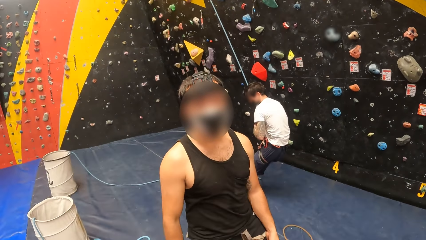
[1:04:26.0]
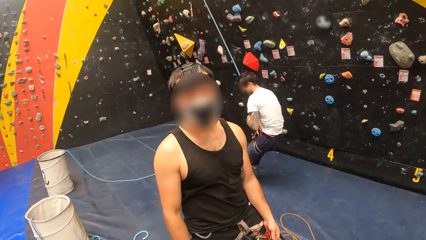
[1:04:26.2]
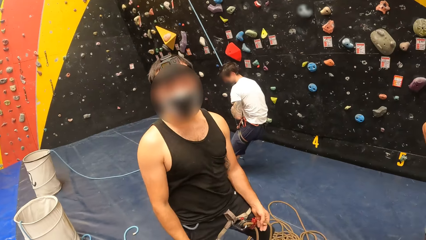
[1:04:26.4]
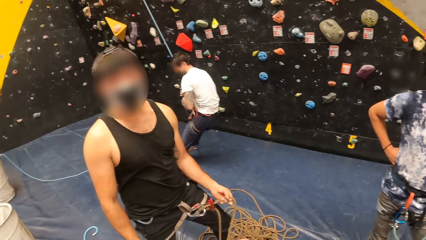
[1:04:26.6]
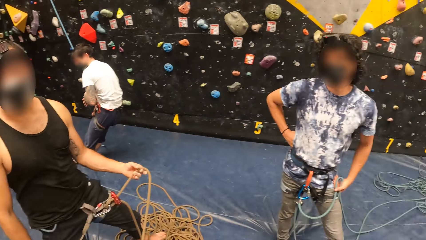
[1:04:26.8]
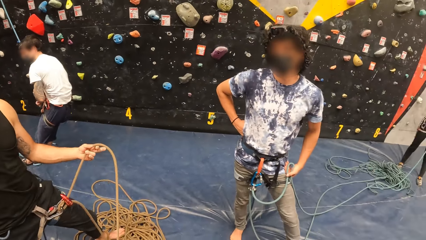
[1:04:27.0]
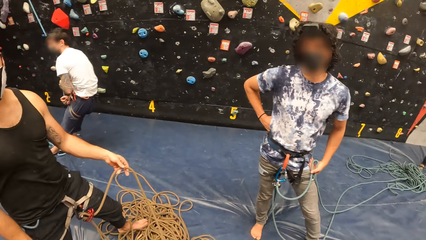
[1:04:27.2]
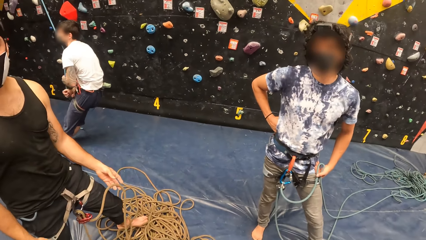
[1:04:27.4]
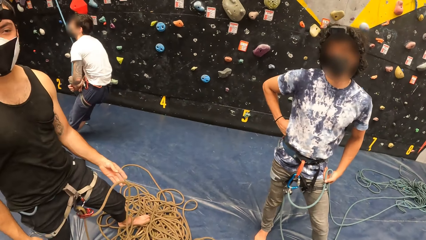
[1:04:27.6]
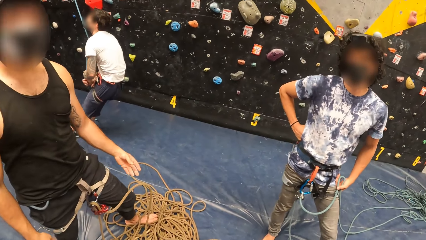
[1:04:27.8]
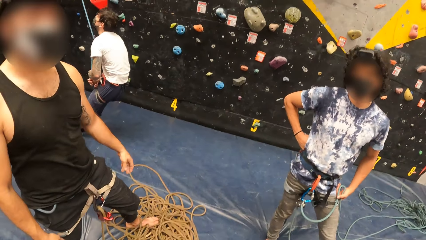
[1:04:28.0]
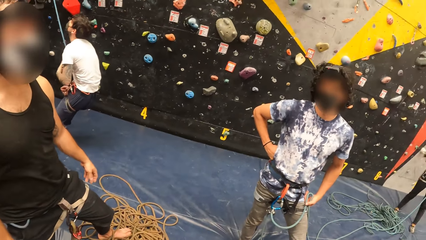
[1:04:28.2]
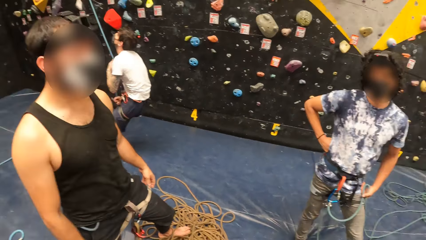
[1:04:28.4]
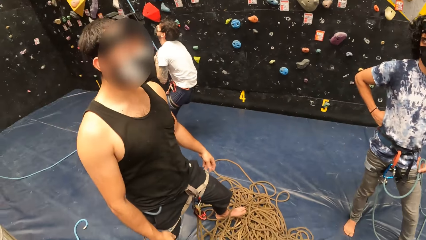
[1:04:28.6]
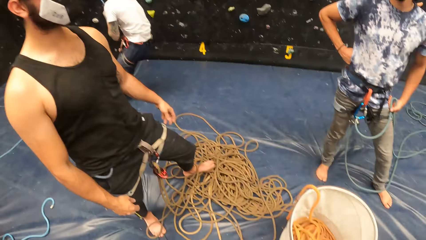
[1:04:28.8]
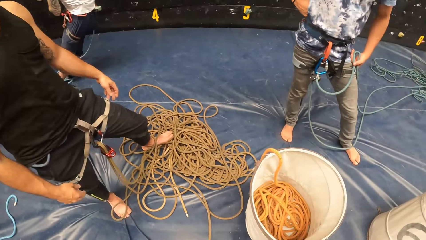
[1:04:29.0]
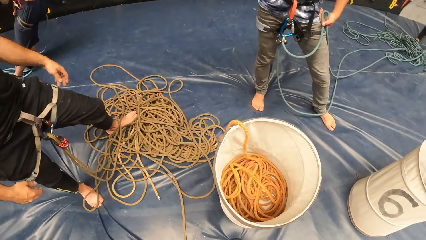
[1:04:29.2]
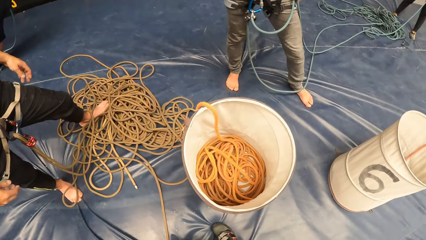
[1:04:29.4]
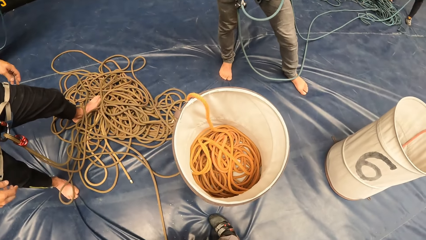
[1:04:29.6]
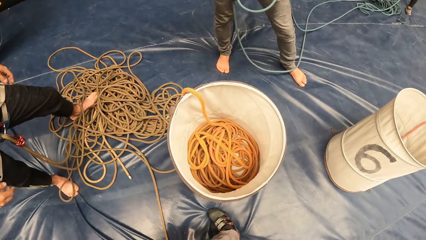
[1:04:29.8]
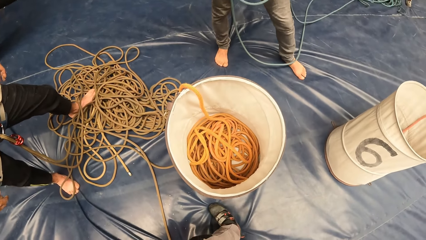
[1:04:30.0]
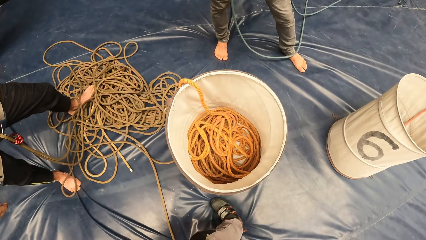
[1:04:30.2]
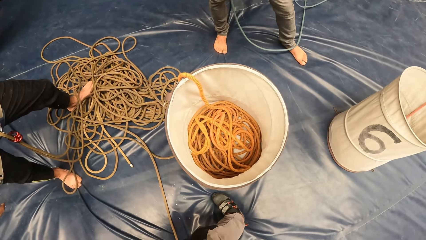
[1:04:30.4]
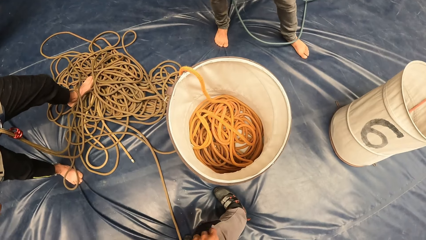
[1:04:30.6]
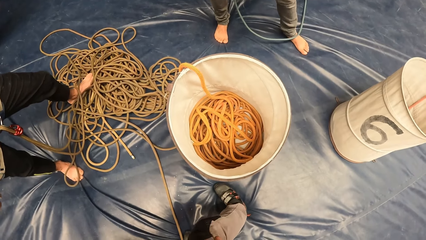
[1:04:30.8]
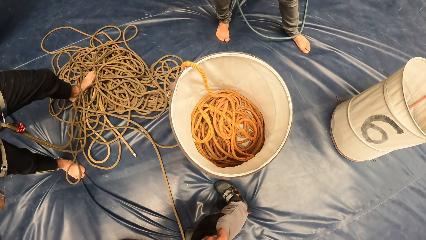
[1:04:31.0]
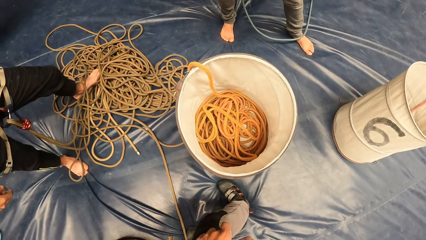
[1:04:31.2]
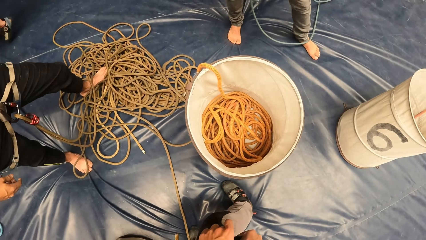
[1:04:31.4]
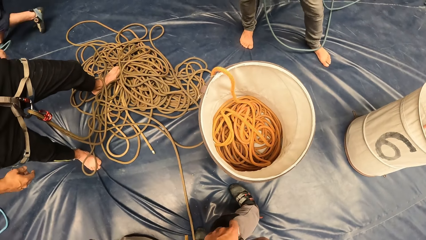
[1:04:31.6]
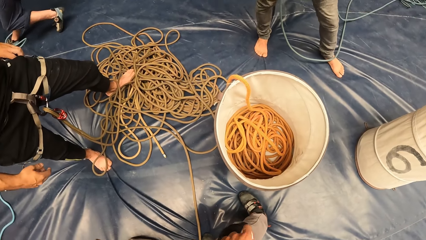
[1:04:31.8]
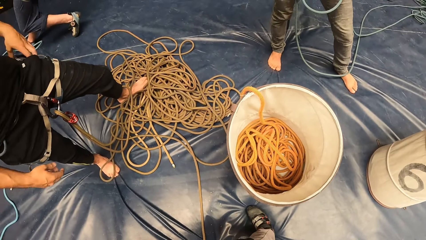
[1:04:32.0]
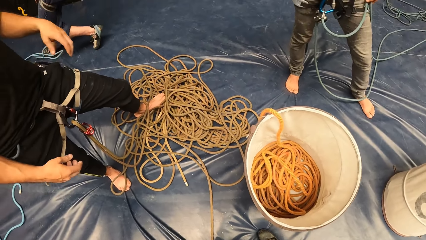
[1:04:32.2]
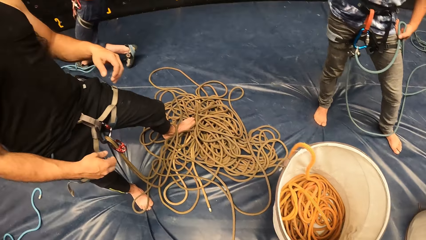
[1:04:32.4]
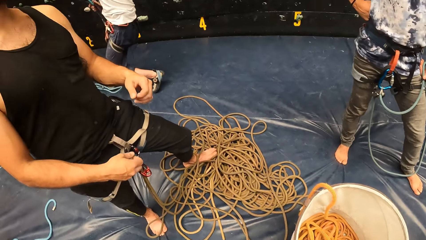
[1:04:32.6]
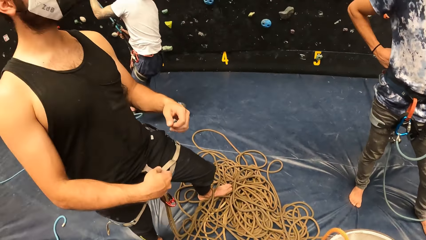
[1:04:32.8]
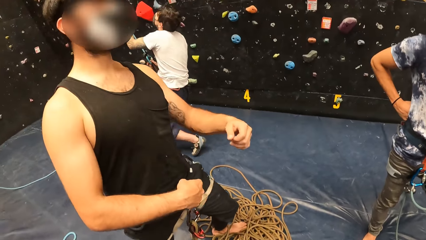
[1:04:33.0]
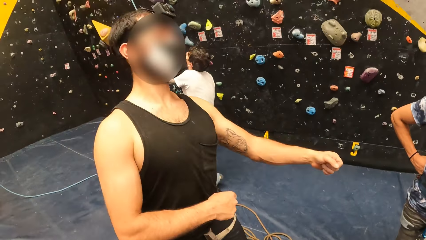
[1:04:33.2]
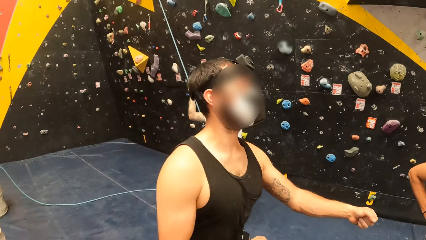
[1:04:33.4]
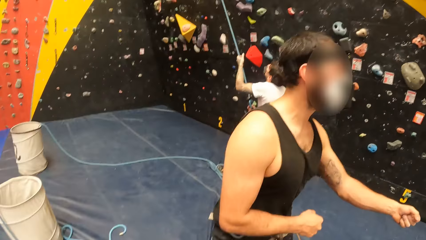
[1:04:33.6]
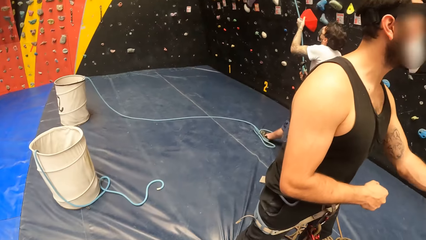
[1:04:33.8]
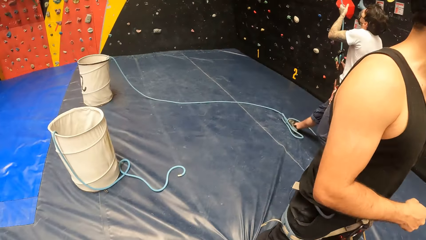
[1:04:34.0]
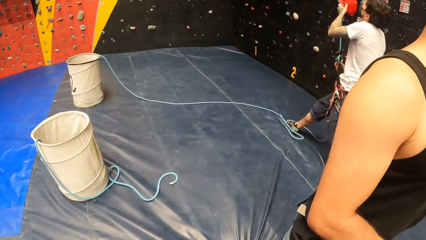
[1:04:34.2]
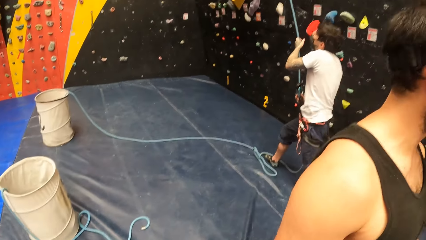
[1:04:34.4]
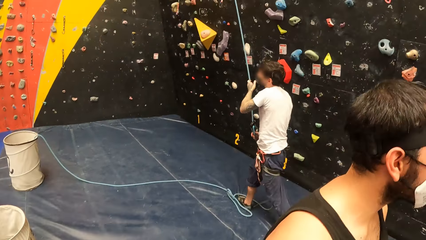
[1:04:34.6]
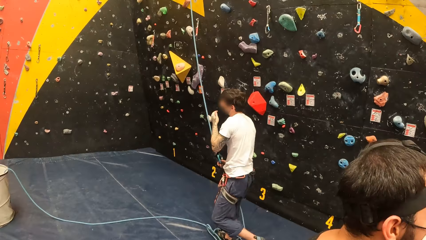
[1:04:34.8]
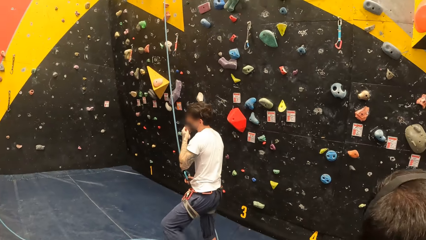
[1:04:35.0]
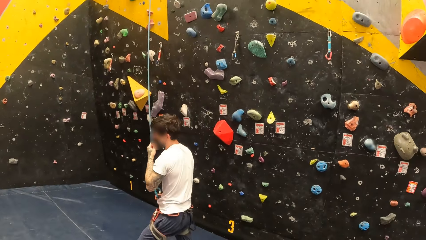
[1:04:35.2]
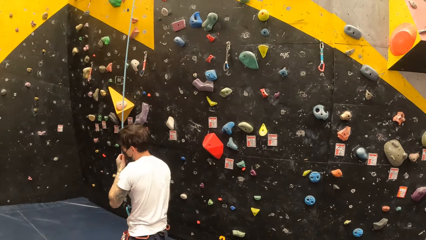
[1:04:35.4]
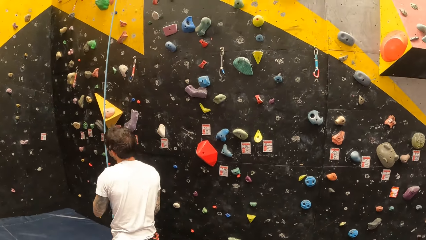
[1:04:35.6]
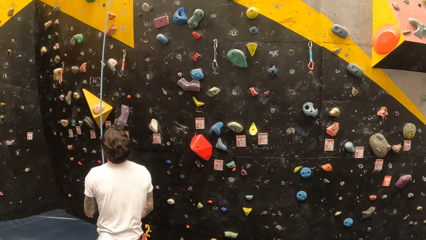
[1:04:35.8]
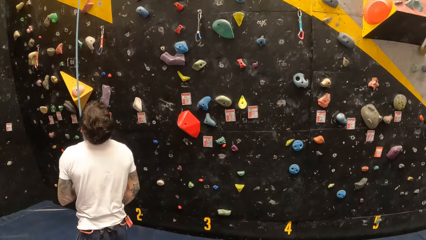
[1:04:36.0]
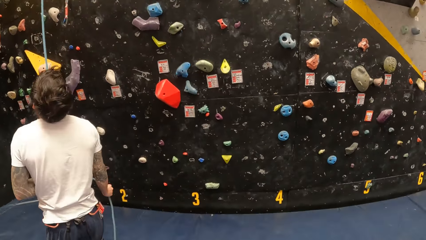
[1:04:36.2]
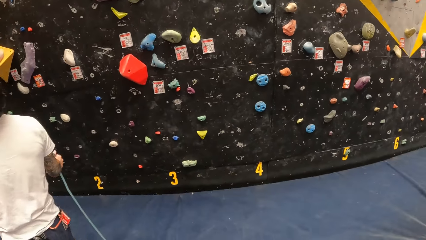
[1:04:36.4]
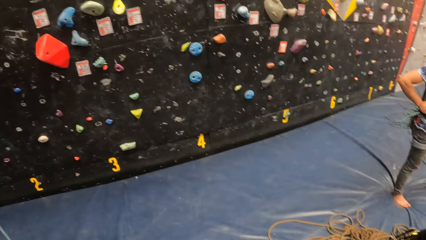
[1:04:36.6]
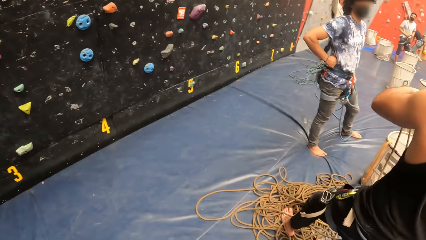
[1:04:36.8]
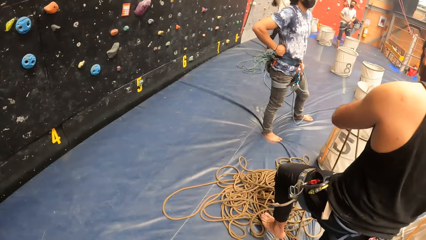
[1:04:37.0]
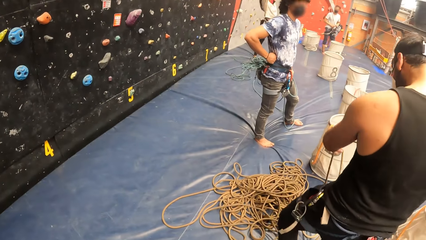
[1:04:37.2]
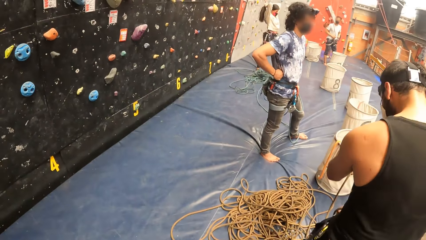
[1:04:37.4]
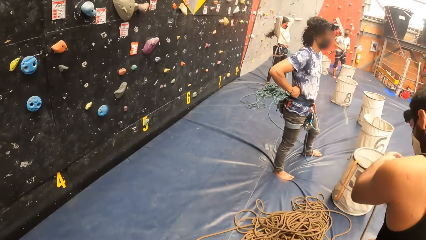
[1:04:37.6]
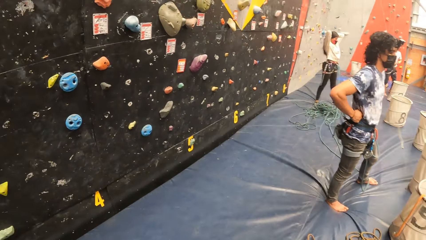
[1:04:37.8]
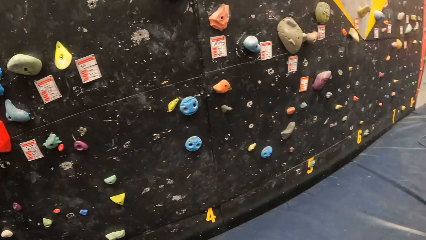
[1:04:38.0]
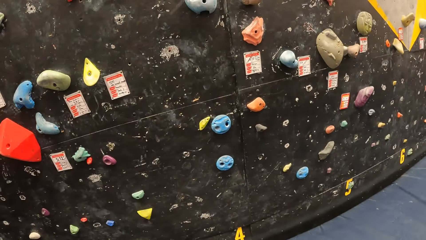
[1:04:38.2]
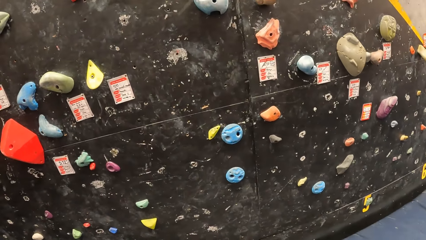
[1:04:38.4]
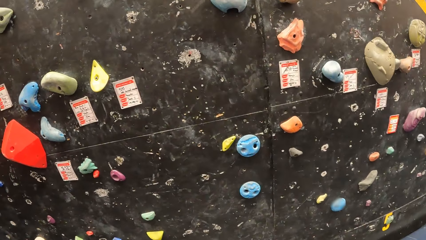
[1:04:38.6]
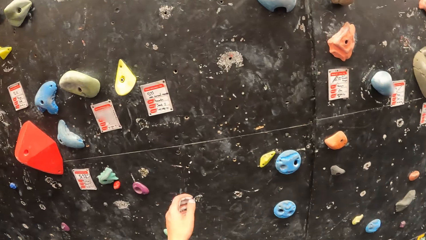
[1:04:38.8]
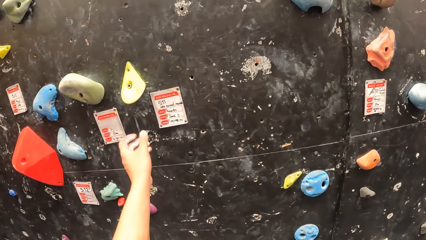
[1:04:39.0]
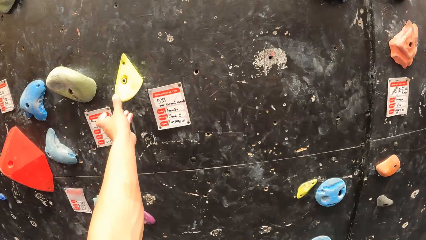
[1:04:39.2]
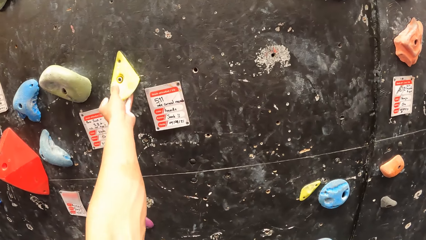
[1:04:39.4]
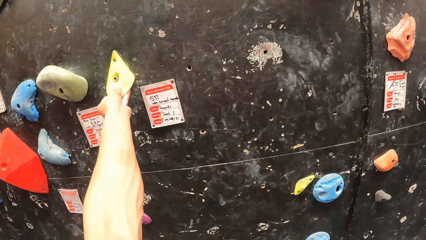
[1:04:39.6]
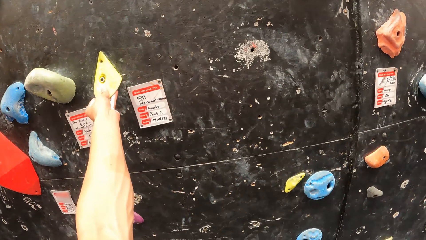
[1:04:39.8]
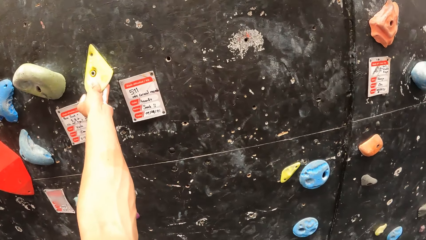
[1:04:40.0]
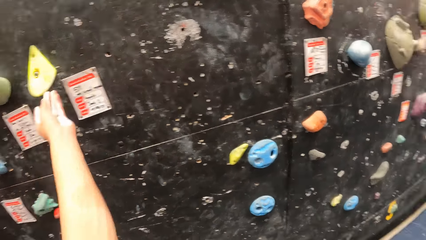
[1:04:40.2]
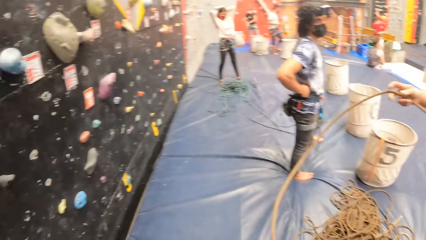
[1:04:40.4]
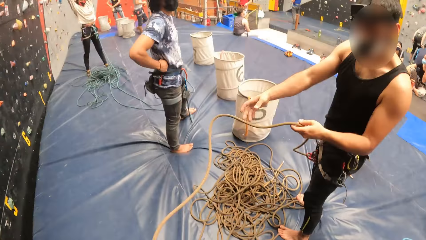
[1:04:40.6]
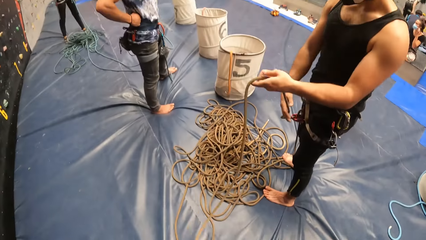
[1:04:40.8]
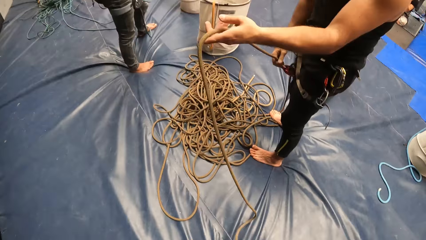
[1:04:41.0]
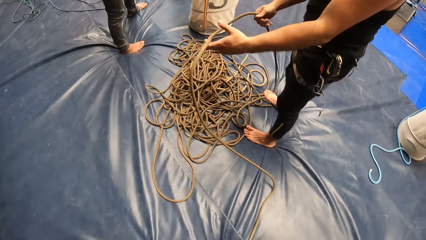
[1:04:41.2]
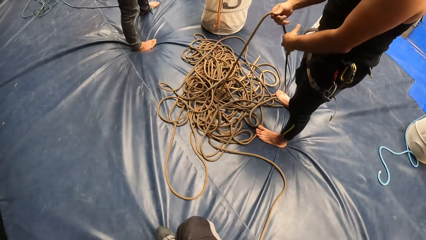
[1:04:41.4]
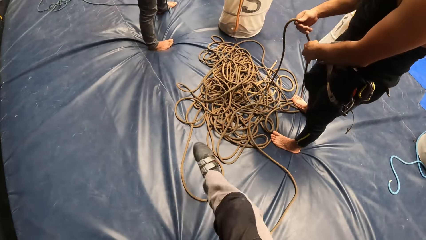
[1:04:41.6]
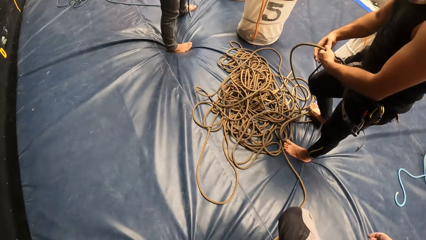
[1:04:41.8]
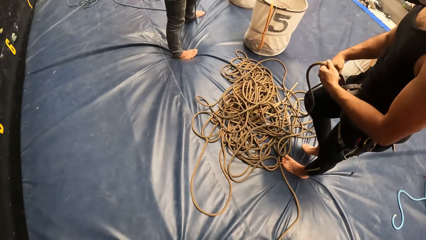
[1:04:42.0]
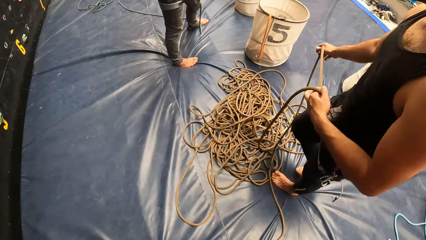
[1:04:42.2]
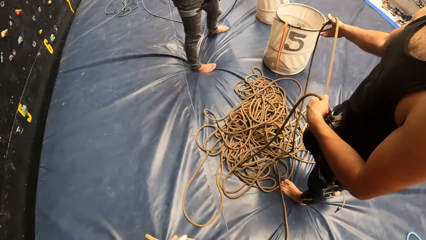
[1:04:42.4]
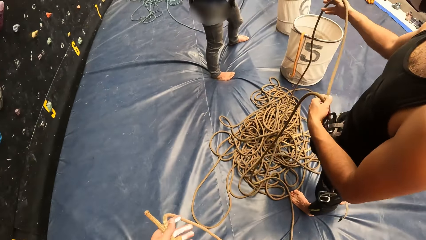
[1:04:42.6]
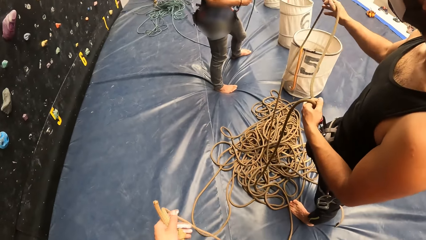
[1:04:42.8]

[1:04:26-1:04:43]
A man looks at the camera wearer and talks to the camera wearer. The camera wearer looks around. They look at the bucket. They touch clothes. The man gestures. The camera wearer interacts with the man. They look around. They walk around. They touch a climbing wall hook. They feel the hook. They turn and look around. They look at the man. The man stretches a climbing wall rope.
